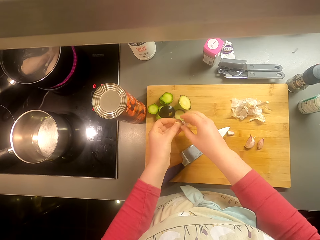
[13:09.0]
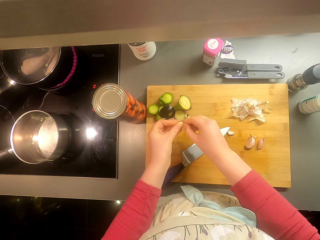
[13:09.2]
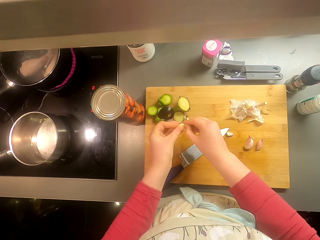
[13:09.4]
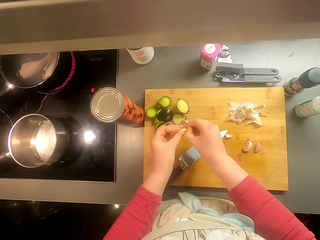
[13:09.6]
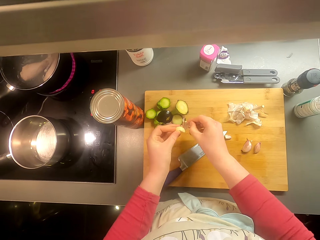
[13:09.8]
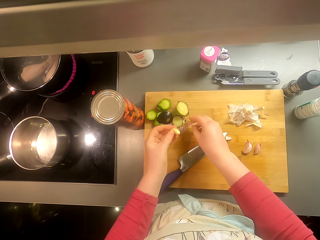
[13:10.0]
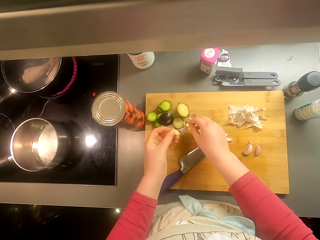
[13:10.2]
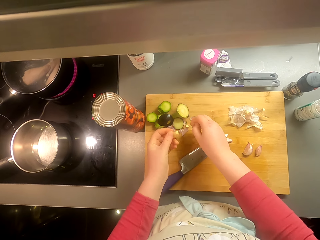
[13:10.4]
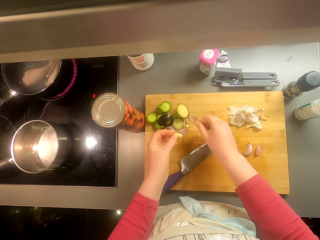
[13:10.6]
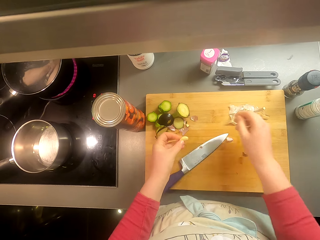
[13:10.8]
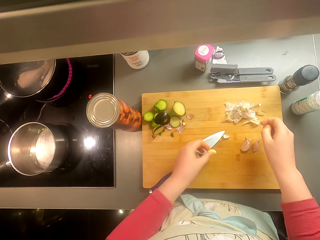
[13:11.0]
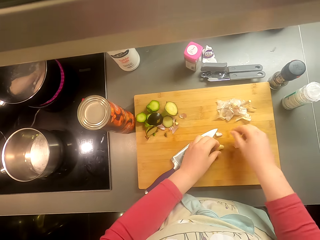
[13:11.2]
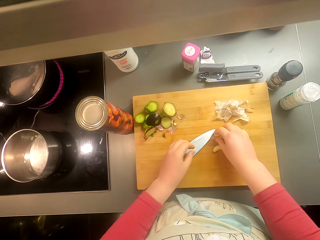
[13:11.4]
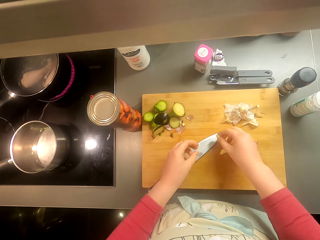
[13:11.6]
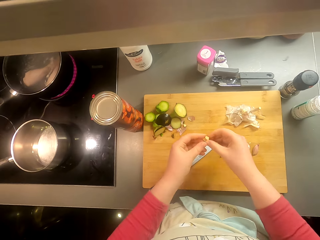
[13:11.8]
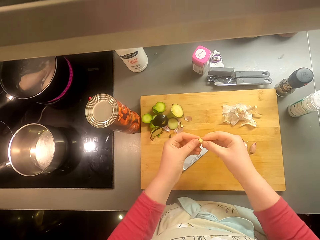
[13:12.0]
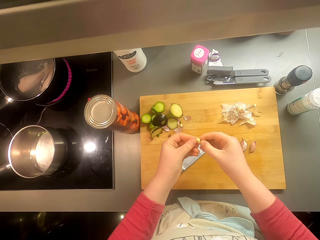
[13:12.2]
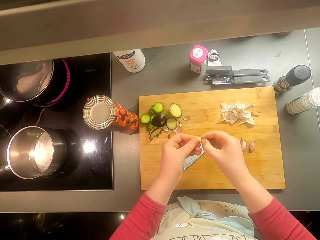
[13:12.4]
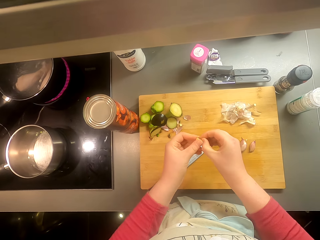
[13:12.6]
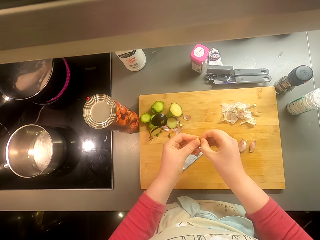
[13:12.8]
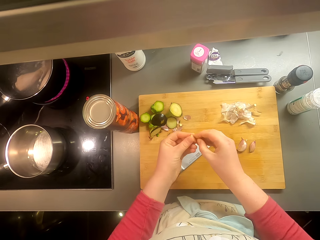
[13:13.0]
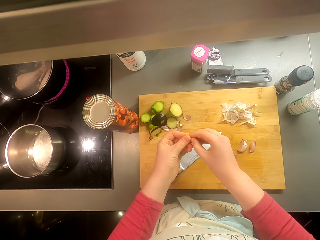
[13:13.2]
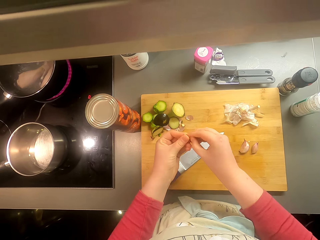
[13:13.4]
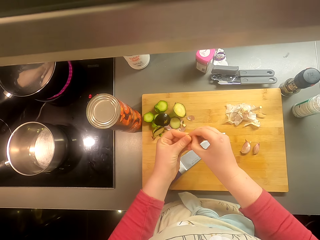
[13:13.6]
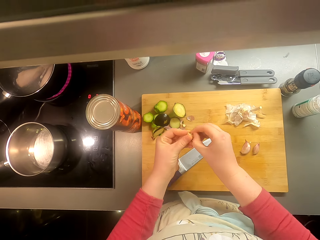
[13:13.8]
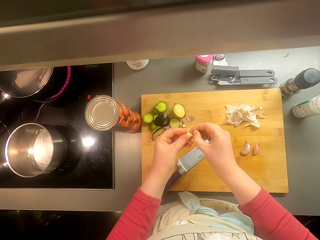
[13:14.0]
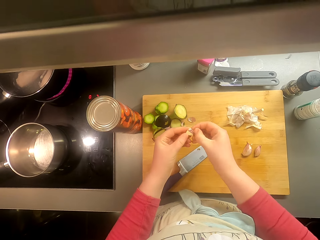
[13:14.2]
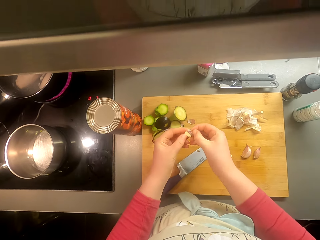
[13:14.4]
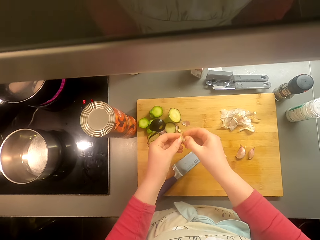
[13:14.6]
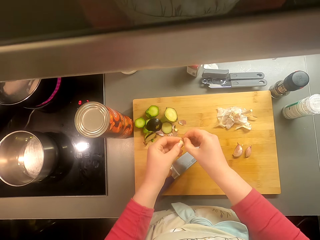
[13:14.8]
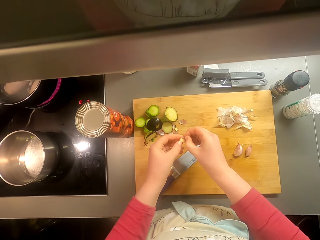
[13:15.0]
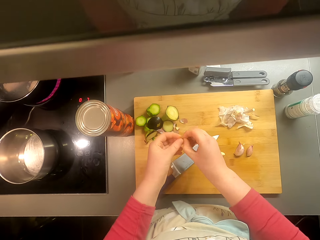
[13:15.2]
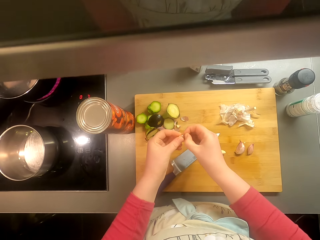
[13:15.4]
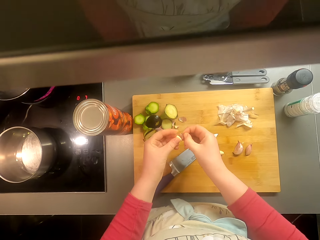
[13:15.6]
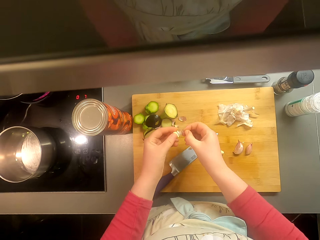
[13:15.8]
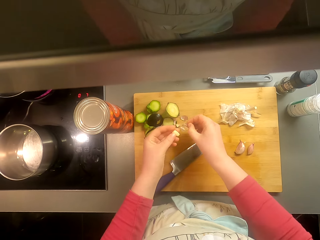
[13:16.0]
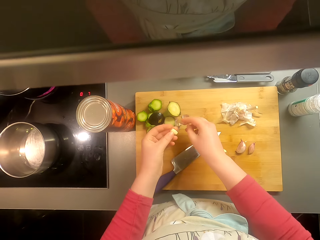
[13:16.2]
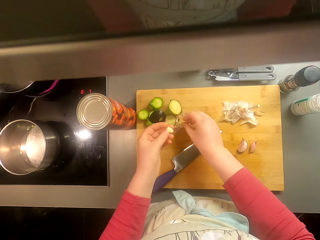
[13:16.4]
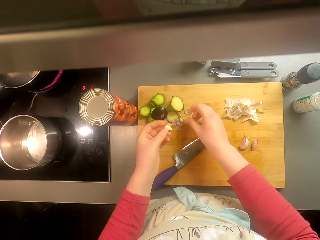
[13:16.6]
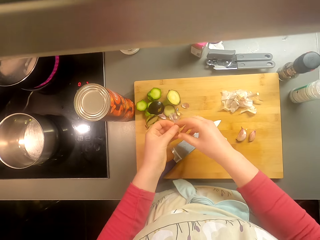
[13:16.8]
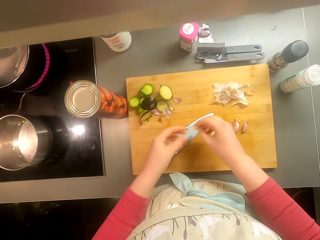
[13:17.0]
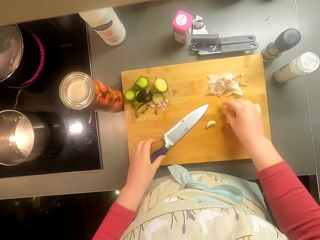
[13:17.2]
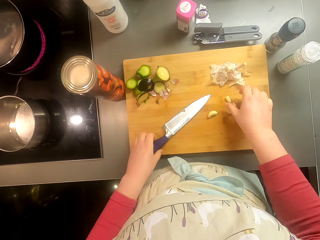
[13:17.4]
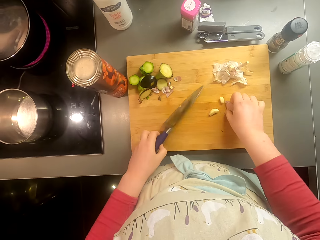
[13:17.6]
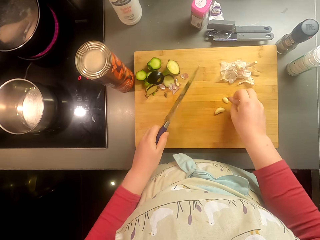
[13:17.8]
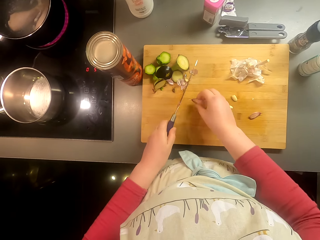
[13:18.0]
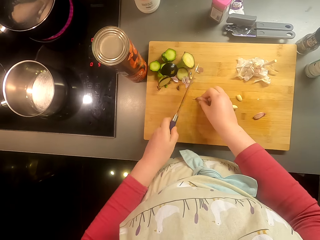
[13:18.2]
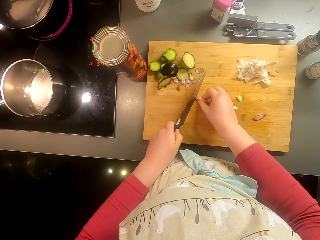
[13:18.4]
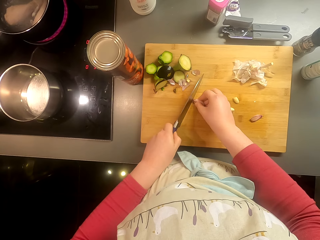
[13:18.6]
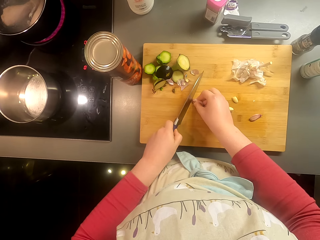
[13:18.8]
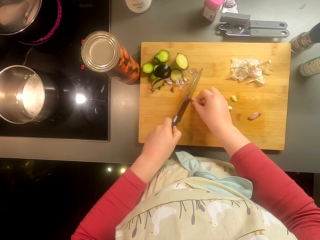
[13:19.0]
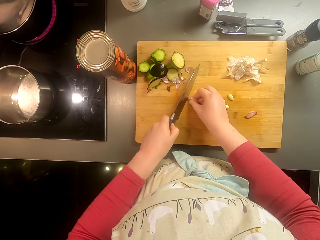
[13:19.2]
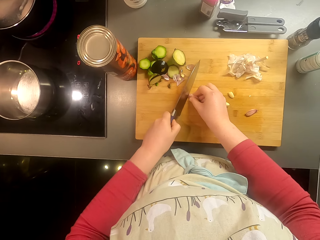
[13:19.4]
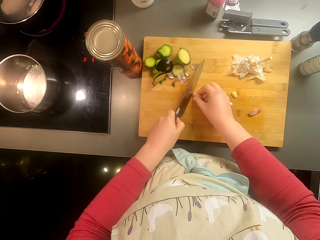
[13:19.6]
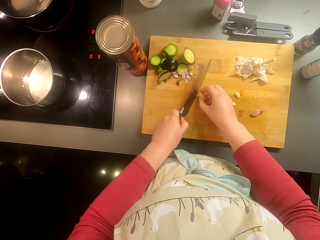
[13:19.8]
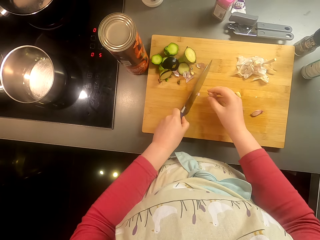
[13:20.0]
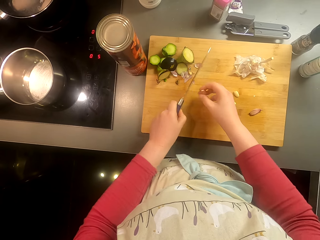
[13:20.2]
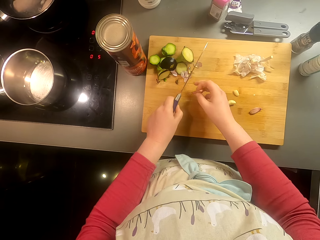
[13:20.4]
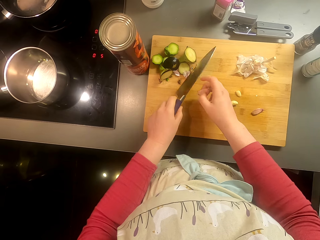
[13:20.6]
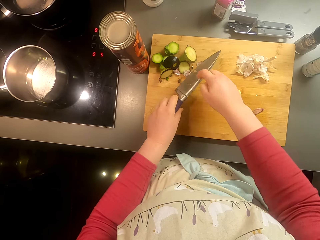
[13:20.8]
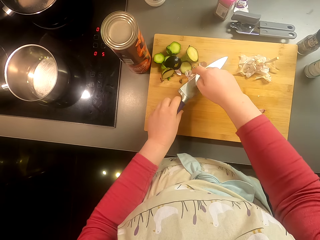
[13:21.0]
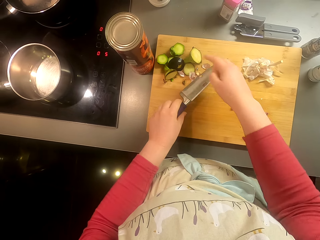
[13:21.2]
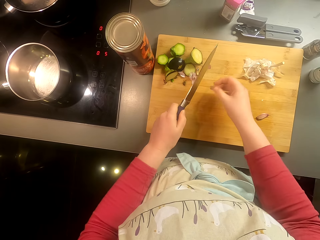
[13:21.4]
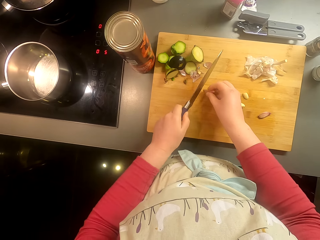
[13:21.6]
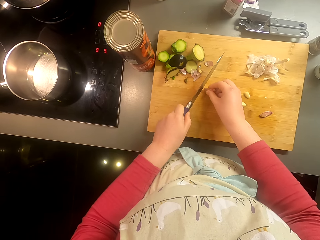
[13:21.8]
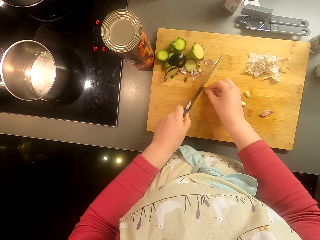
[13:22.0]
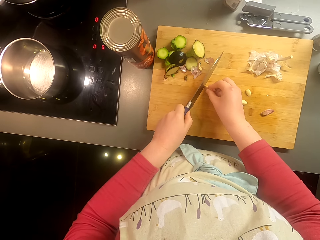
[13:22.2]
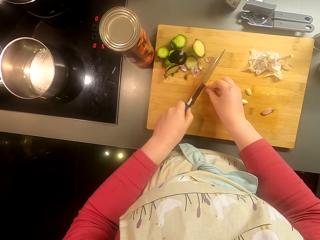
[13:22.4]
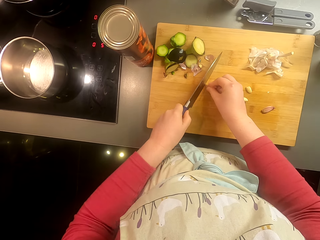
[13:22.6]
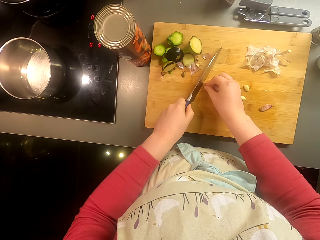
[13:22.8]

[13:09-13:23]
The camera wearer puts the garlic on the chopping board. They pick the garlic. They remove the garlic peels. They remove the clove of garlic. They put the garlic on the chopping board. They pick a knife. They pick the garlic. They cut the garlic.

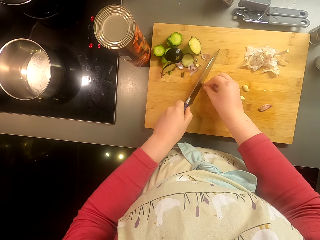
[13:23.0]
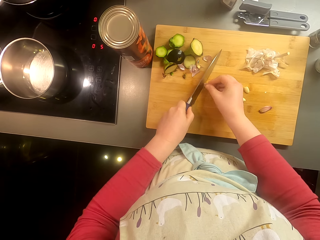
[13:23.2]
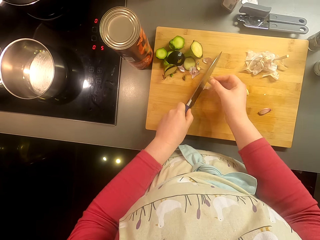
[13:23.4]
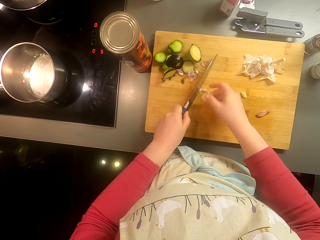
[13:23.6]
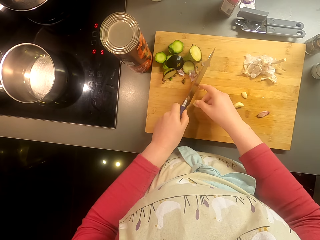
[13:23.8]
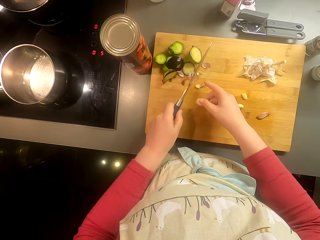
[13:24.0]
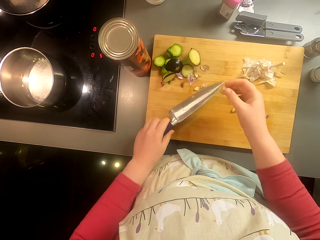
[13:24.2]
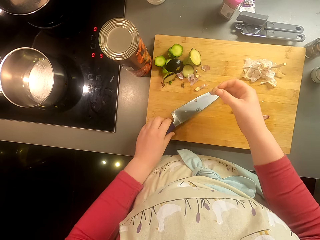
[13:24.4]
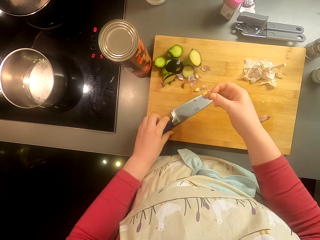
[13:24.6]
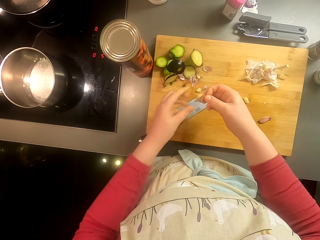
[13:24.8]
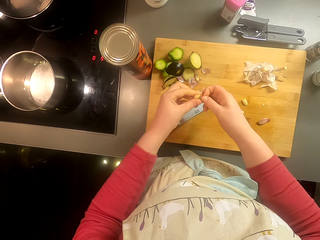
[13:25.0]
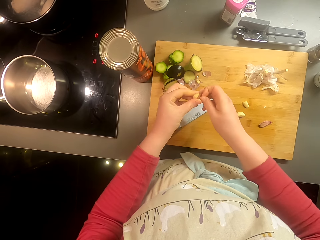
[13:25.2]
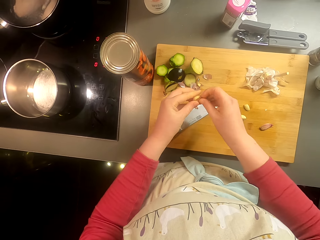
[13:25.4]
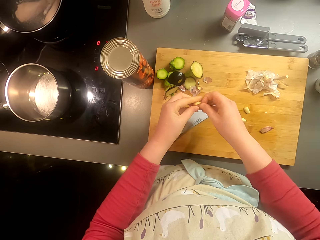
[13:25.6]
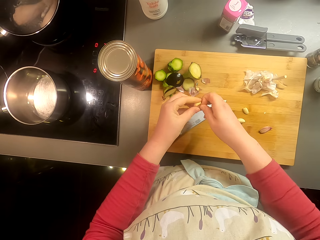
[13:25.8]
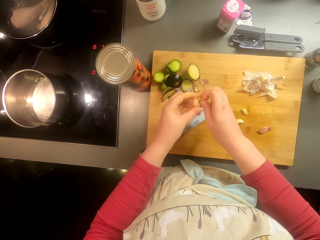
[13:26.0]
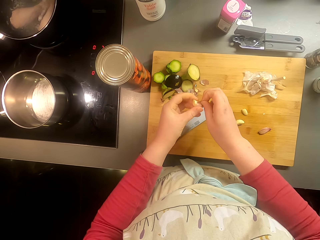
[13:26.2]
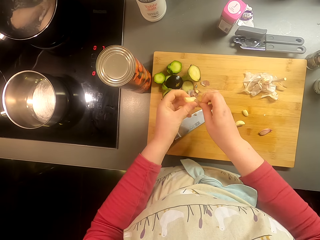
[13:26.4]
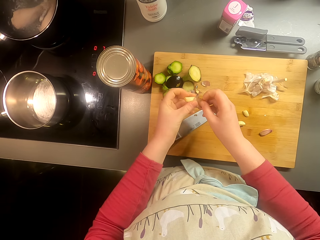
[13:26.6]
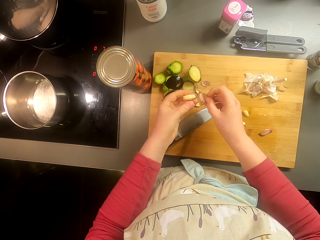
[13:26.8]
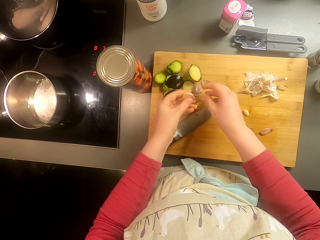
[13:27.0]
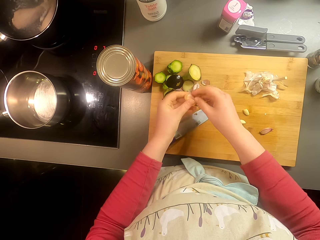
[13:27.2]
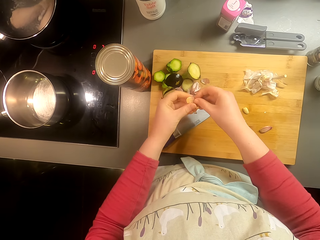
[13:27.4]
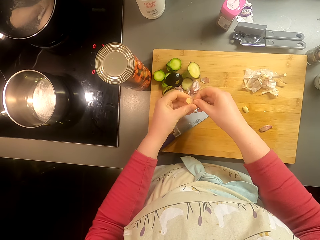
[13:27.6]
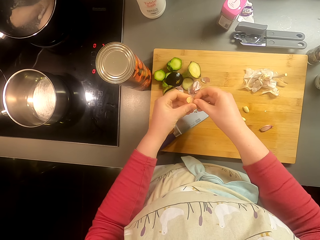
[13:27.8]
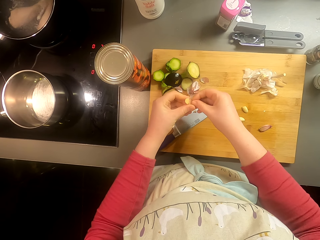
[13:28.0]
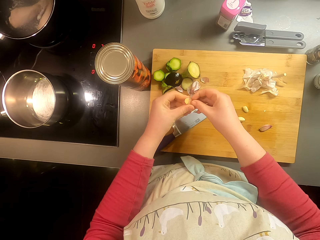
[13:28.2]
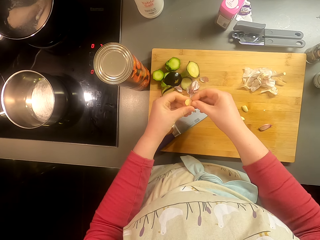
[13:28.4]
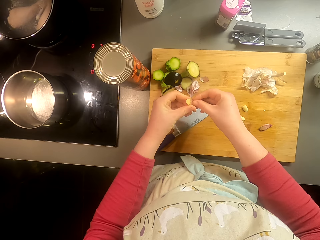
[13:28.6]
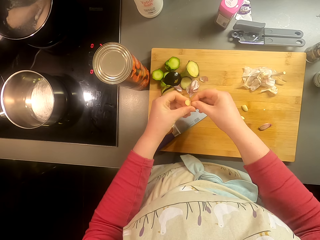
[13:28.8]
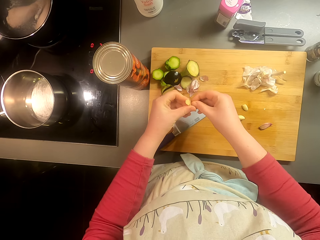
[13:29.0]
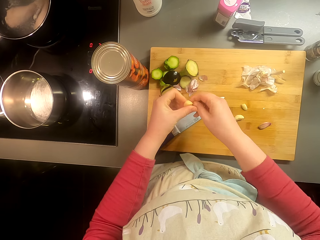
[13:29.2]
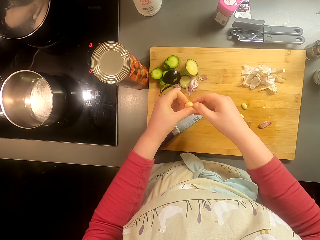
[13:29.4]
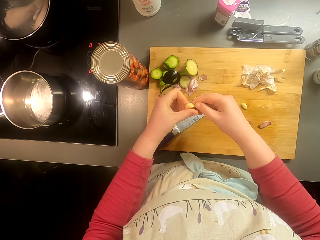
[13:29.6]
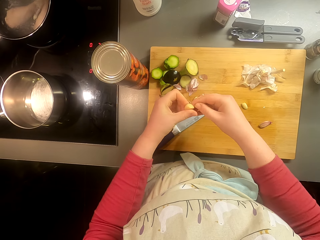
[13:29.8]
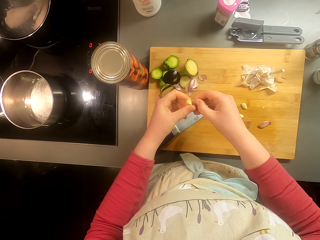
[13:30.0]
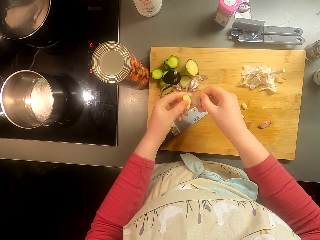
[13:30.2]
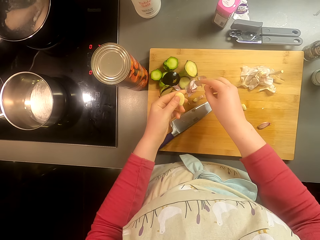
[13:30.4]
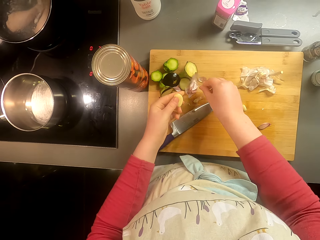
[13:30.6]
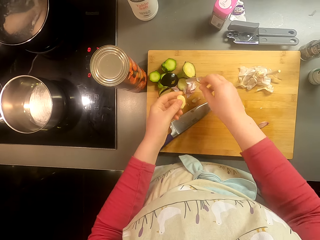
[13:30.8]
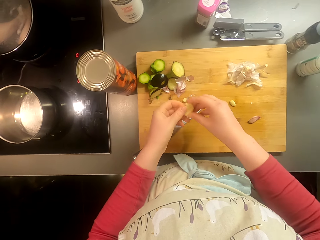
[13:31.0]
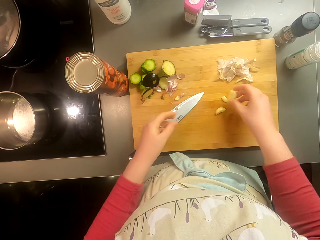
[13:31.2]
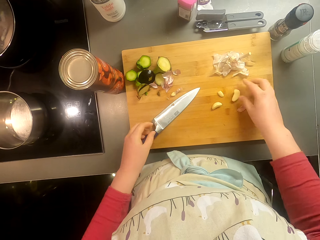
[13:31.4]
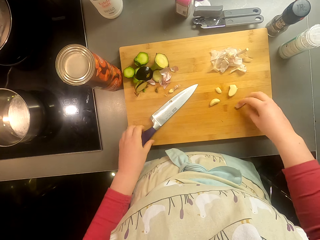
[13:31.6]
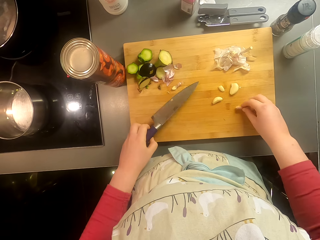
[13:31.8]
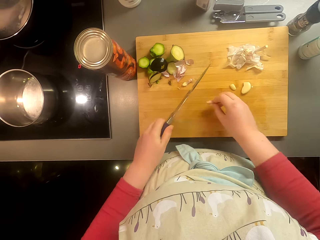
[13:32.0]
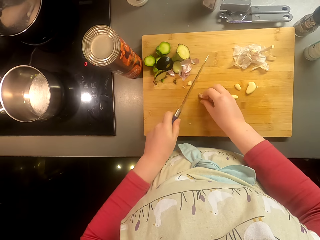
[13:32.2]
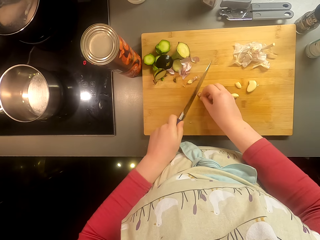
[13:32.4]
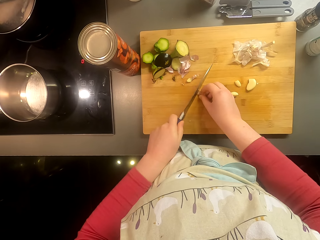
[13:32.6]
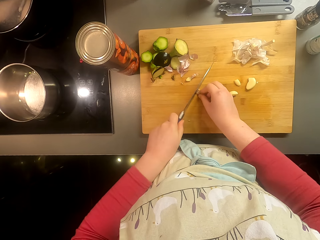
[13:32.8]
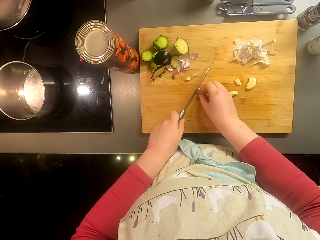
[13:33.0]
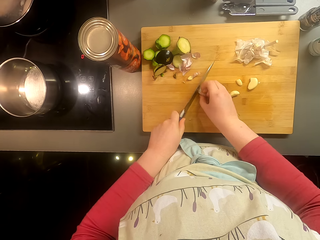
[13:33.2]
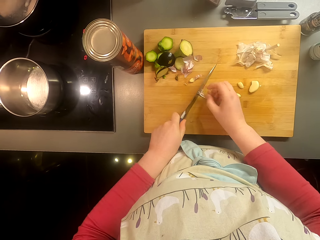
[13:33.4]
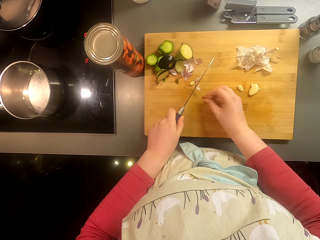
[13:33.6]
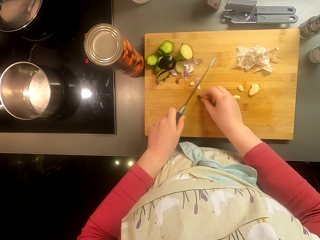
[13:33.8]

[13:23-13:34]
The camera wearer puts the knife on the chopping board. They remove the garlic peels. They put the garlic on the chopping board. They pick the garlic. They cut the garlic.
